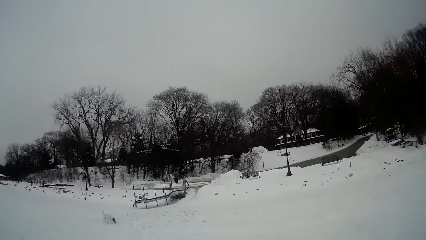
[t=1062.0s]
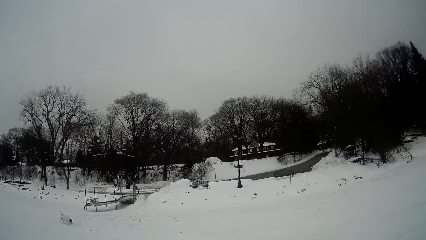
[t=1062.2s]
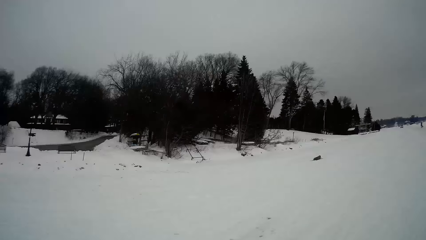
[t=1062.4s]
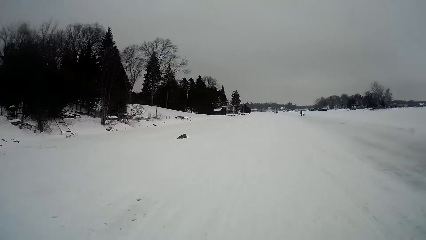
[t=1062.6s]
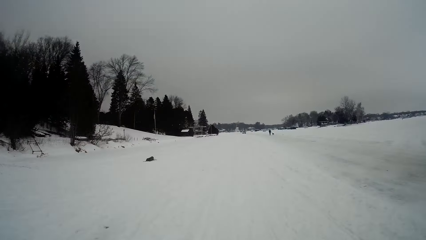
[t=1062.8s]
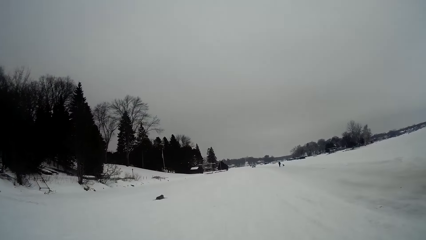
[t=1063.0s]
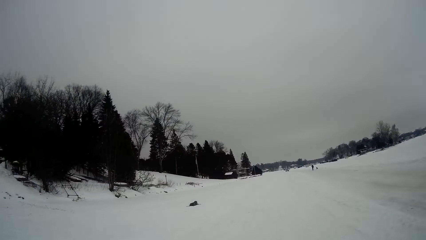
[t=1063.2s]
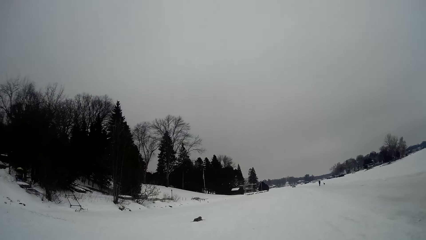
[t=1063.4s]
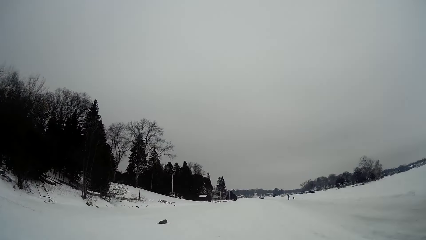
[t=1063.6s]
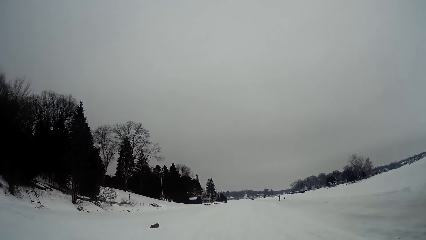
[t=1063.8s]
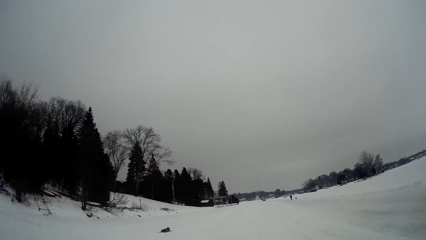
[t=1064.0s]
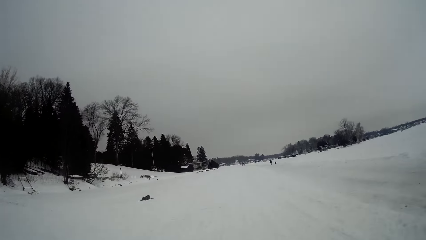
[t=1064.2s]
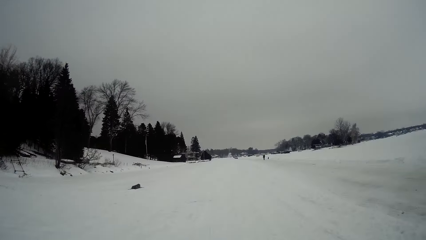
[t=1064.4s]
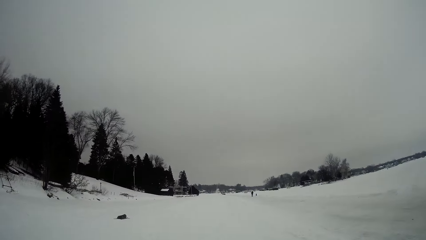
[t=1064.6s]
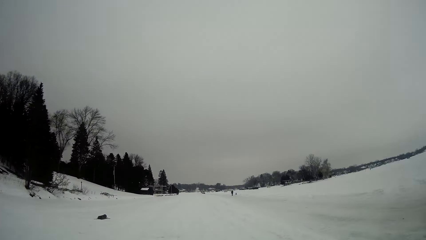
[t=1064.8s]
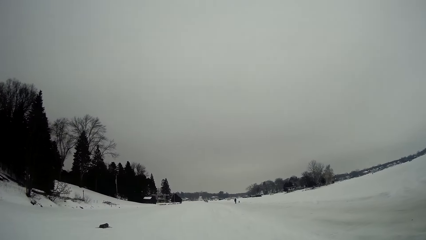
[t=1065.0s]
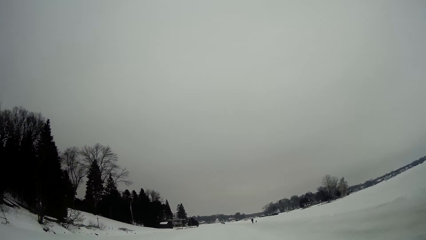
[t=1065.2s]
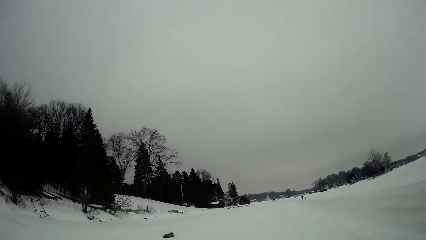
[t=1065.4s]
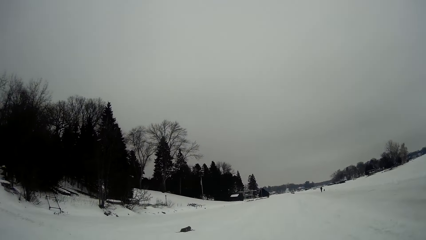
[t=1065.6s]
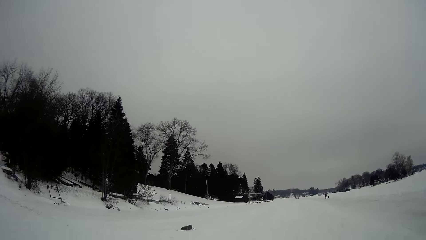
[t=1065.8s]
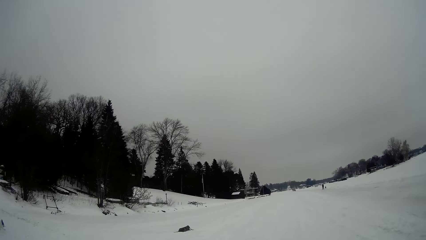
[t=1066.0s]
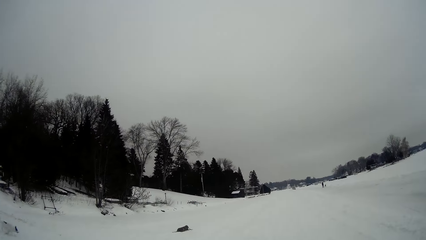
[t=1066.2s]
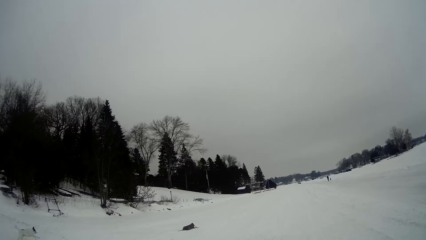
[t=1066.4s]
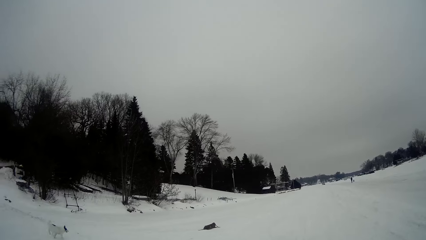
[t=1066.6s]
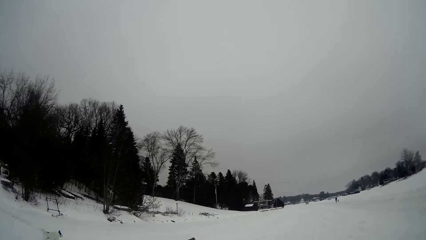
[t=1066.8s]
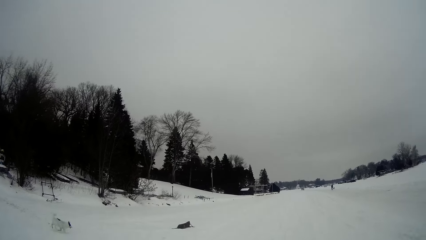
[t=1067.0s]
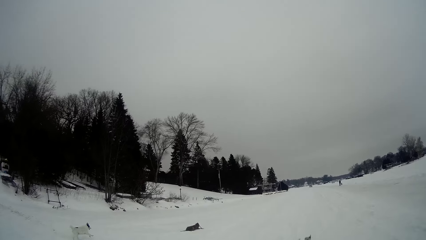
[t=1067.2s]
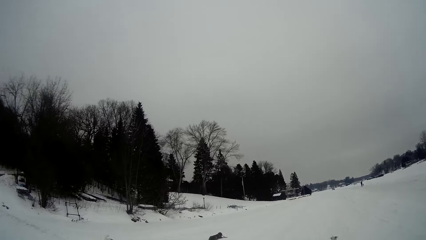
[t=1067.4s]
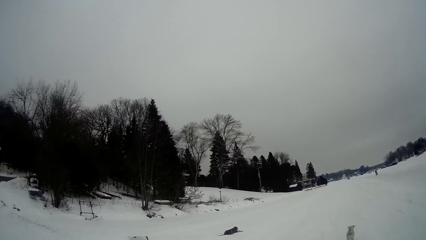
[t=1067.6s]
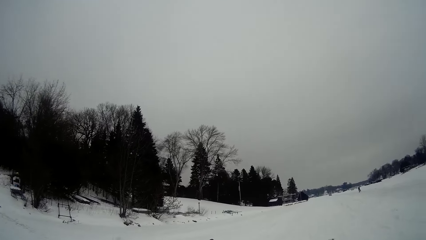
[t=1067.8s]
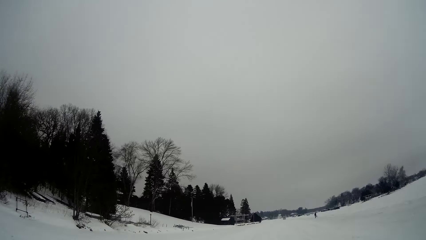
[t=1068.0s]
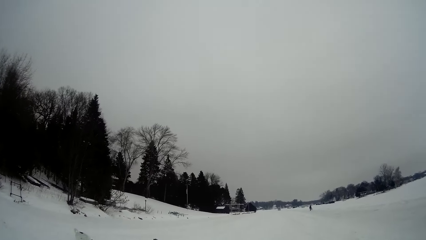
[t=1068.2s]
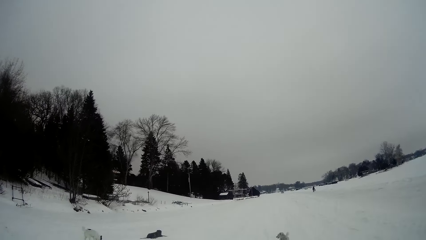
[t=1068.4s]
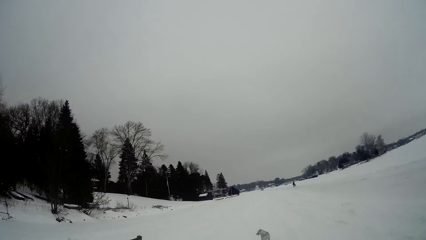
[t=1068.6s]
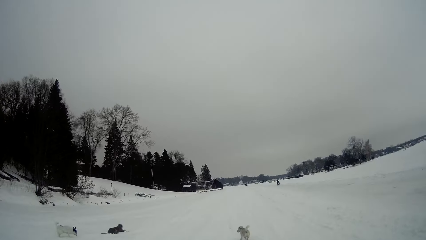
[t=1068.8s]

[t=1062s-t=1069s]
The camera wearer walks back in the opposite direction.

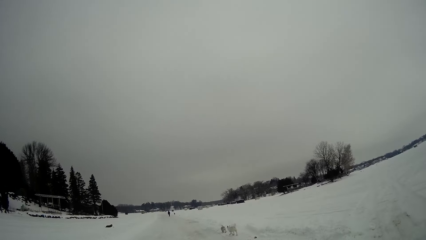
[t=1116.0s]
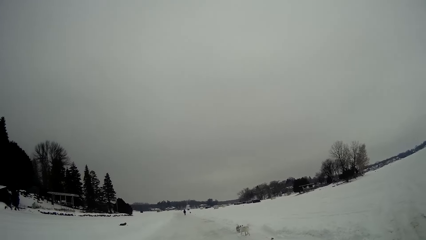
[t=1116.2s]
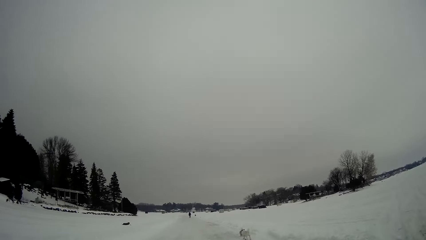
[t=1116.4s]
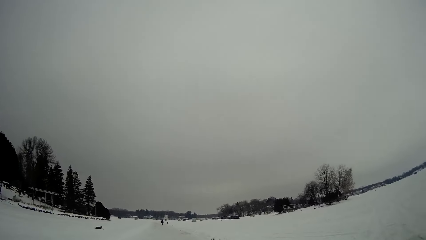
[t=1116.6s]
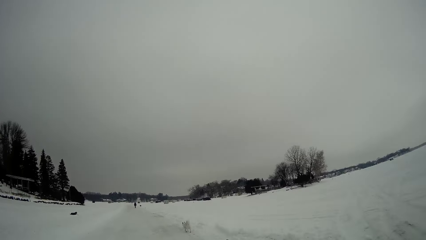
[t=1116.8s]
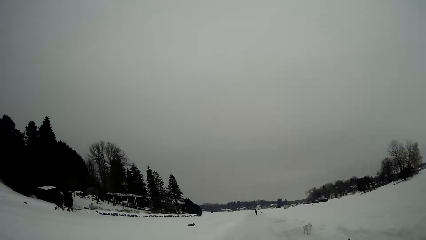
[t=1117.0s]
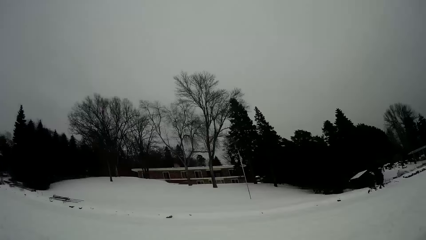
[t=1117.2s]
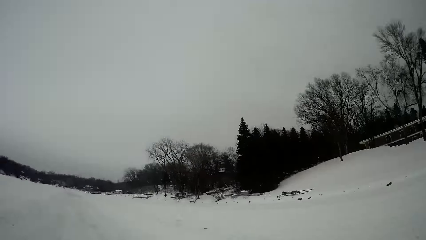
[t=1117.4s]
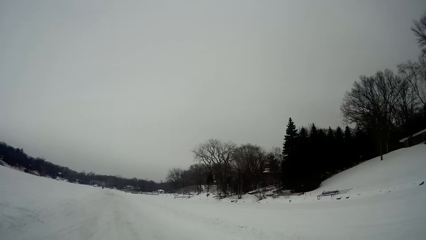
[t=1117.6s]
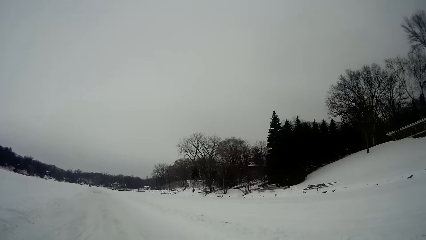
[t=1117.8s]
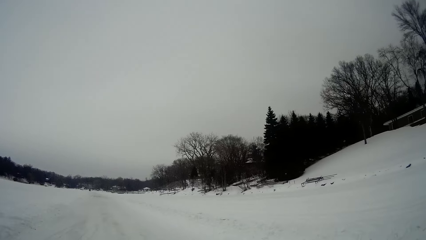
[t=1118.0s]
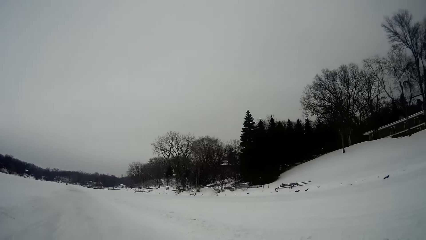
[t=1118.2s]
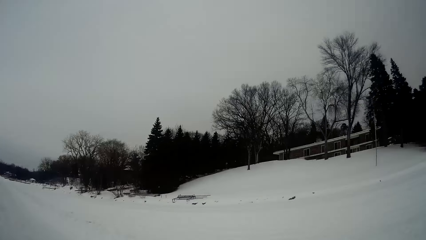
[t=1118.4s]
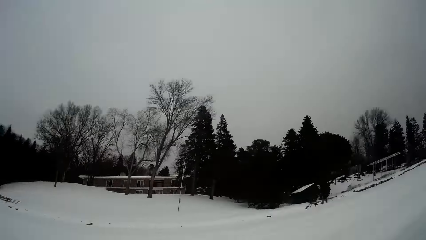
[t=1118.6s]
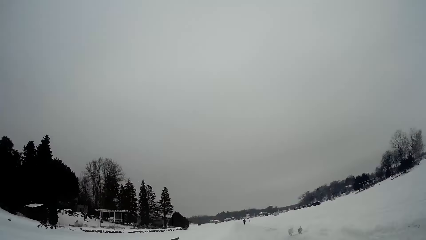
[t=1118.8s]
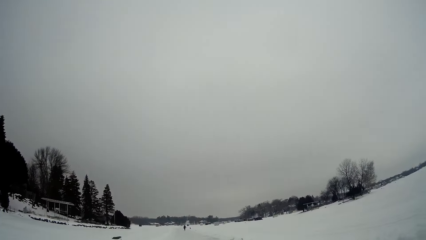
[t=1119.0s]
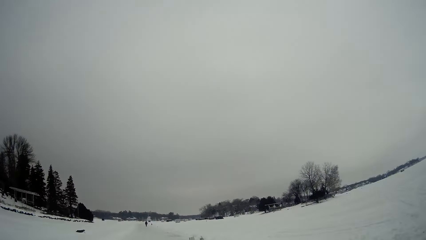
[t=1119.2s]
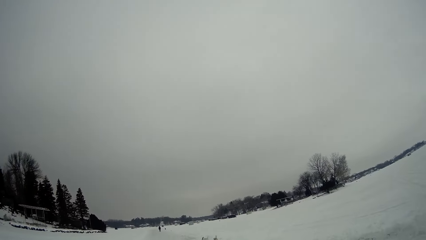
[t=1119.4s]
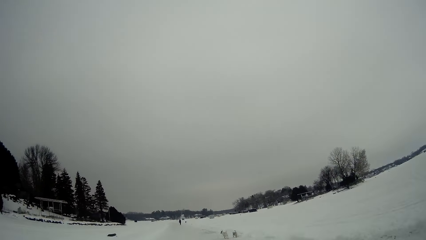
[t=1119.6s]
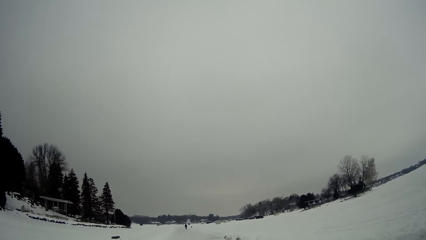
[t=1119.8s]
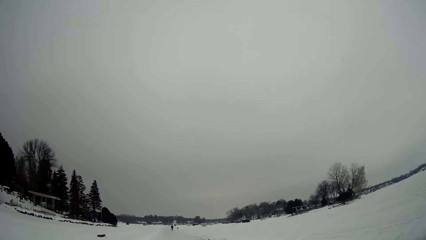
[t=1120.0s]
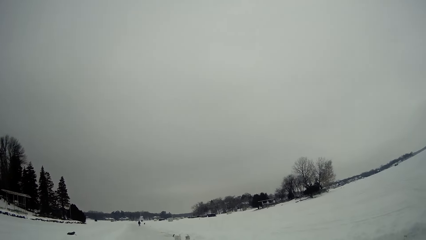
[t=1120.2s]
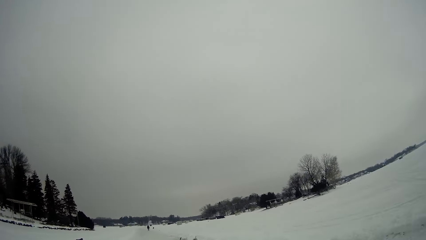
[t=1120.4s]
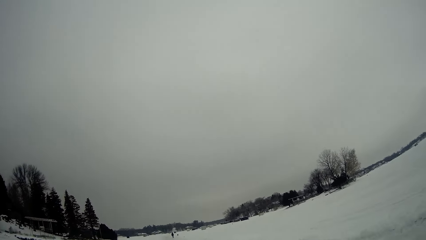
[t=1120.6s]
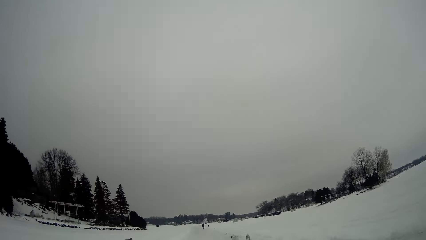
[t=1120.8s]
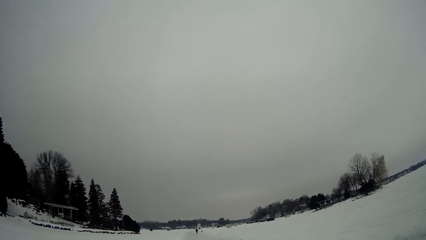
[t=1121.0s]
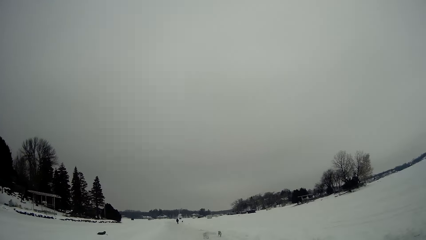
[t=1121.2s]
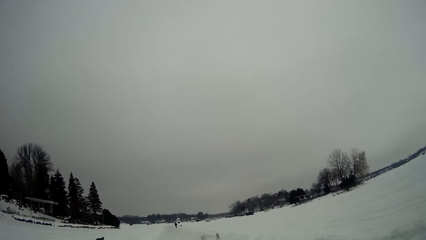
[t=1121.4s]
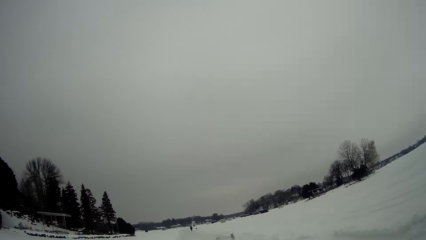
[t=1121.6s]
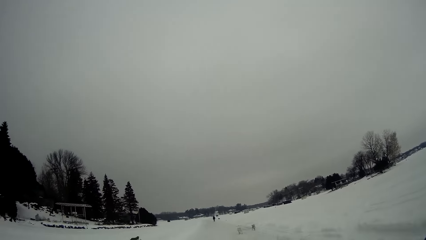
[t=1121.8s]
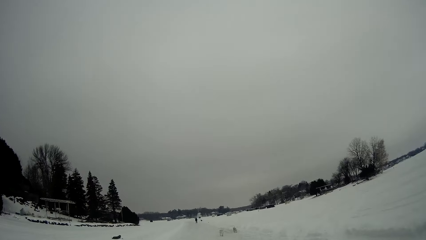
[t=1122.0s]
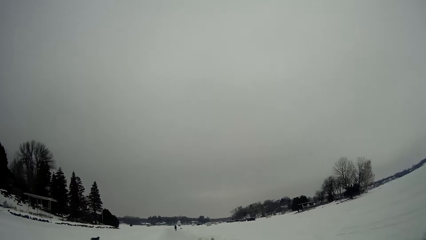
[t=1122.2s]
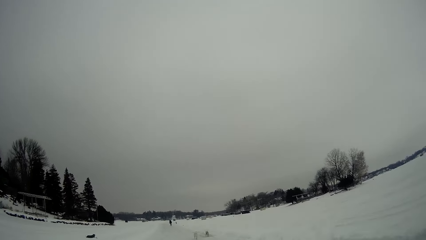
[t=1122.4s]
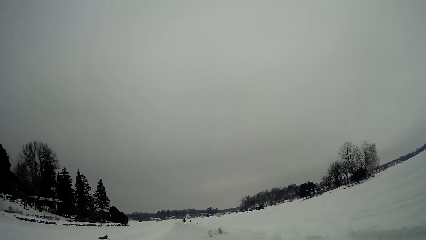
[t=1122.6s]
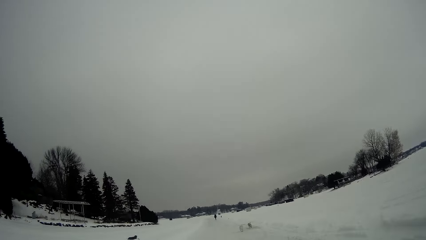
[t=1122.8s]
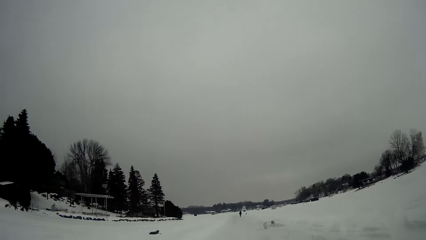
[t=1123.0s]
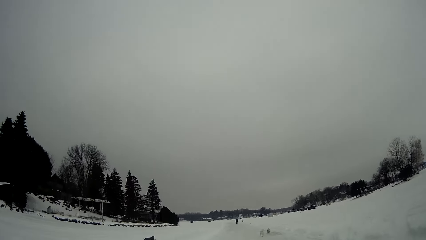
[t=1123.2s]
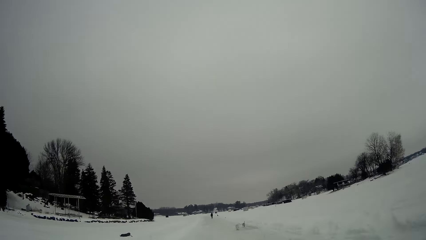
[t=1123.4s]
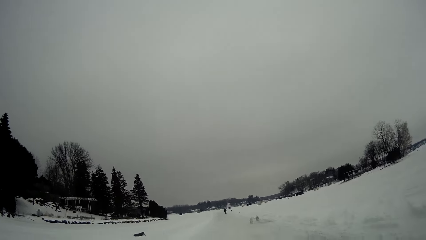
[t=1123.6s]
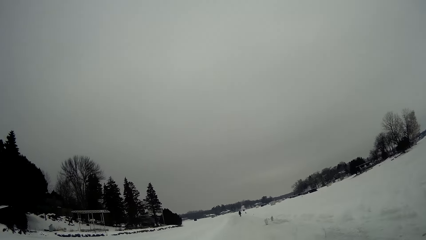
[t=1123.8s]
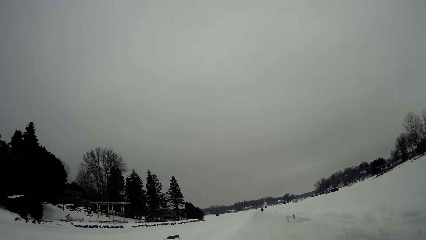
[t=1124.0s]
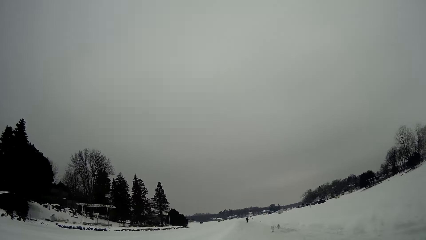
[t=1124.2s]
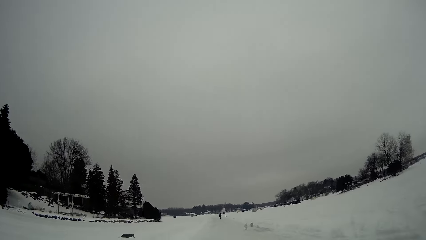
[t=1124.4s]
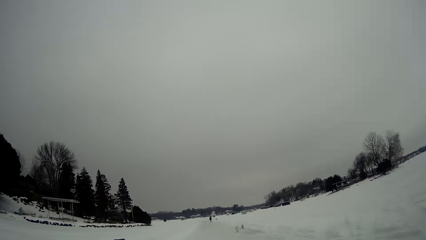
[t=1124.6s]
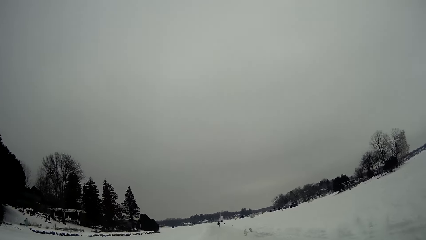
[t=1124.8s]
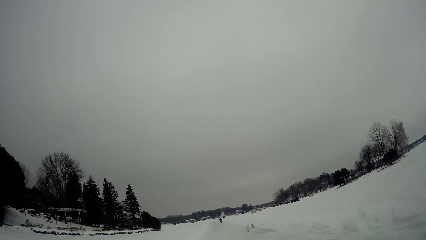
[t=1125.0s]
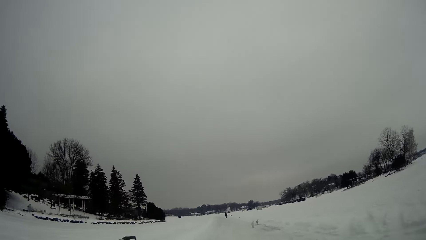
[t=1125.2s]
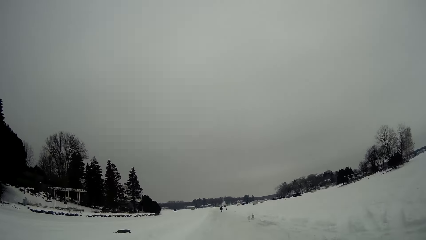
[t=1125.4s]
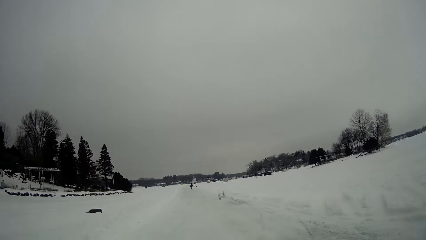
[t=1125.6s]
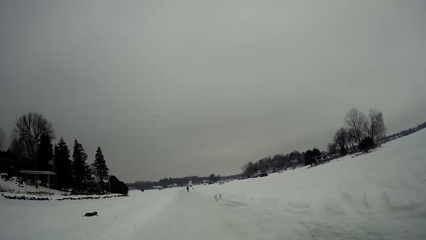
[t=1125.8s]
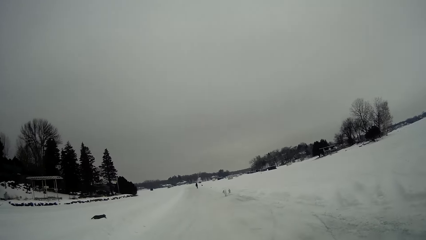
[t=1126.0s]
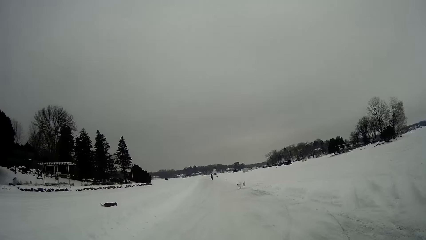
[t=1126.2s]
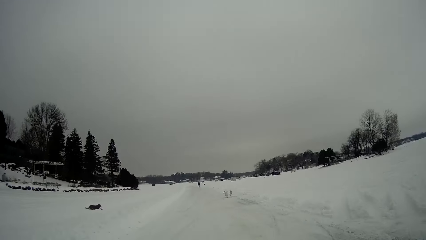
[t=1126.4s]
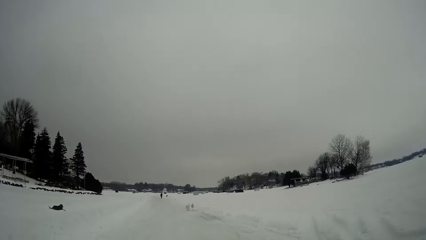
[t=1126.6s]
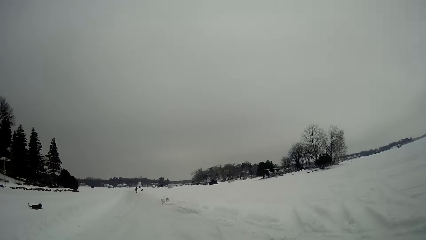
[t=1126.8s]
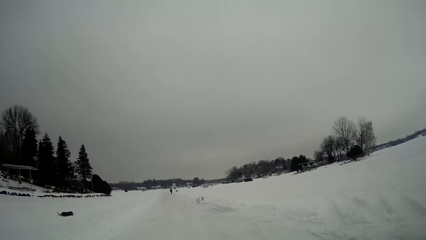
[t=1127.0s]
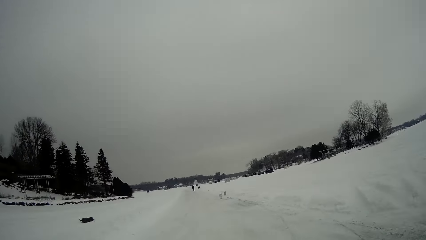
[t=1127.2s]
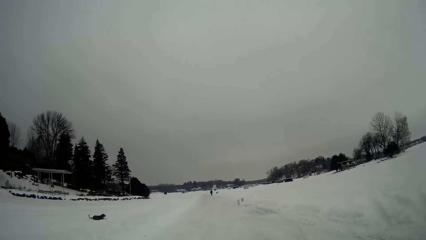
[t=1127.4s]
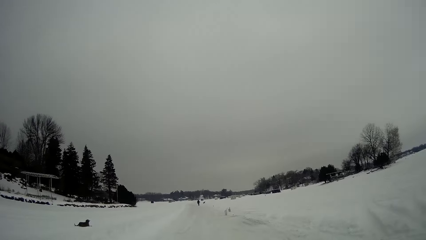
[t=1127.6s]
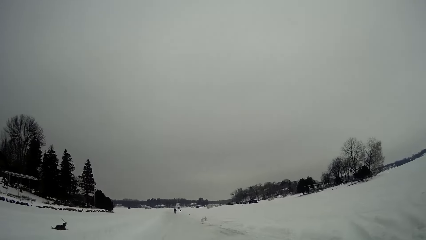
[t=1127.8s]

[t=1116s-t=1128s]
The camera wearer looks around. They walk further on the snow field or road.
